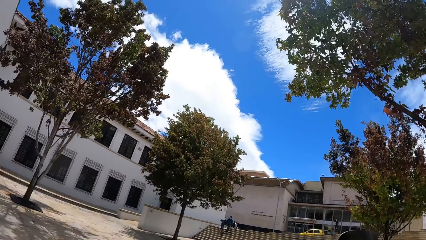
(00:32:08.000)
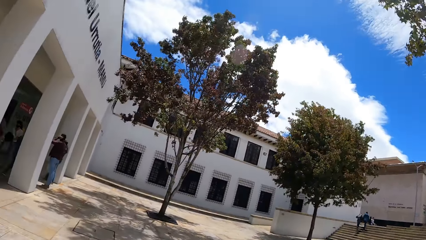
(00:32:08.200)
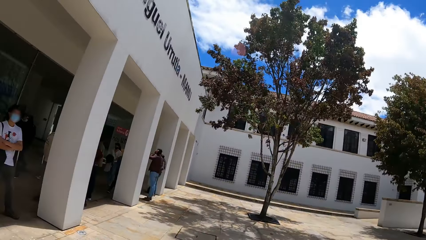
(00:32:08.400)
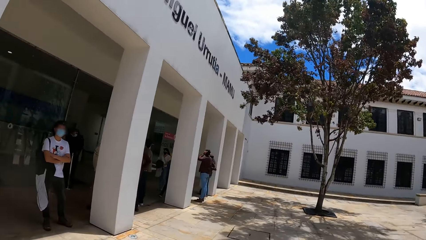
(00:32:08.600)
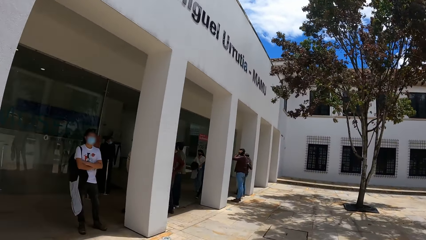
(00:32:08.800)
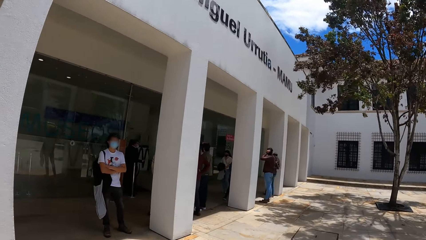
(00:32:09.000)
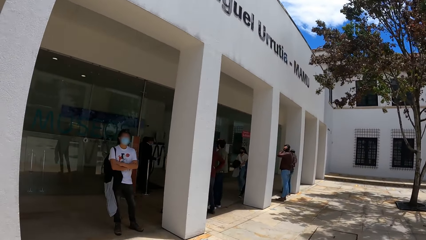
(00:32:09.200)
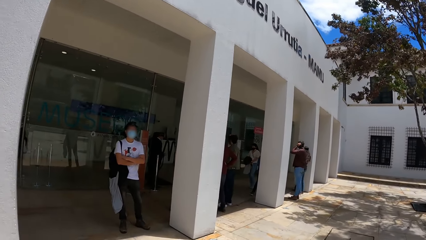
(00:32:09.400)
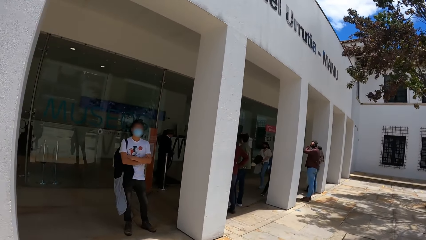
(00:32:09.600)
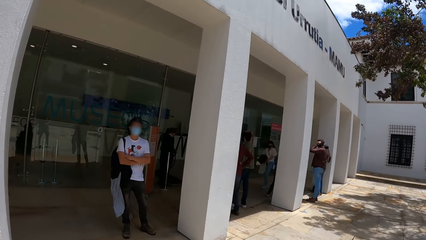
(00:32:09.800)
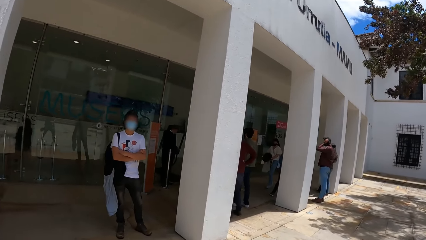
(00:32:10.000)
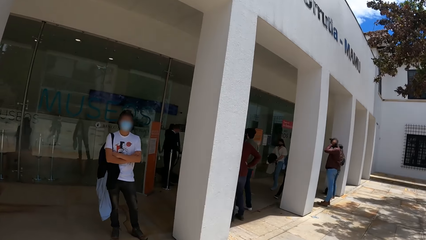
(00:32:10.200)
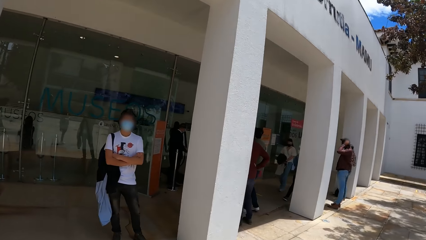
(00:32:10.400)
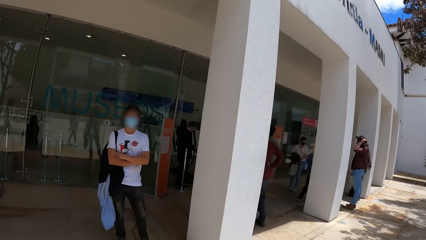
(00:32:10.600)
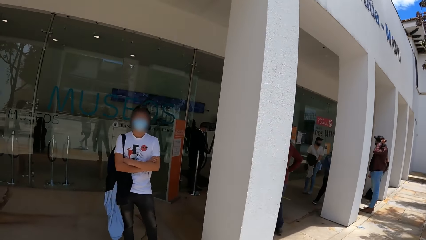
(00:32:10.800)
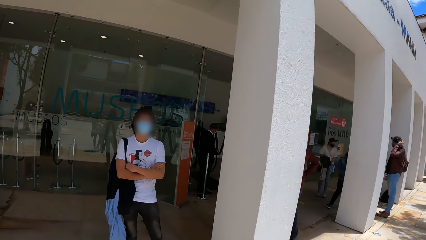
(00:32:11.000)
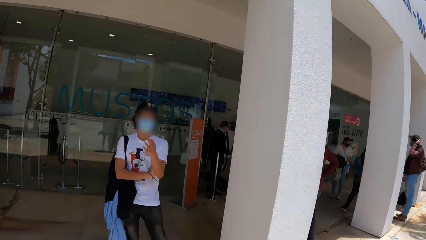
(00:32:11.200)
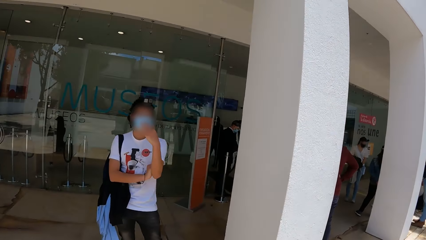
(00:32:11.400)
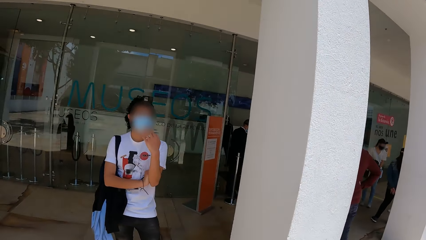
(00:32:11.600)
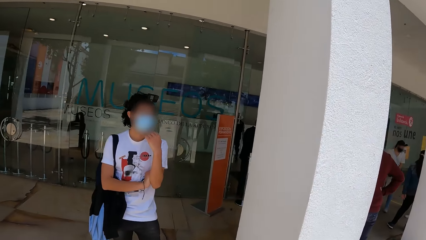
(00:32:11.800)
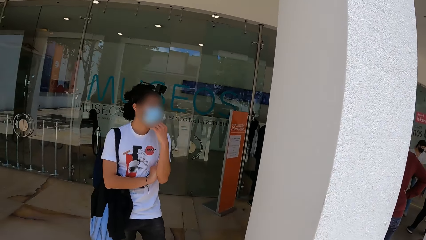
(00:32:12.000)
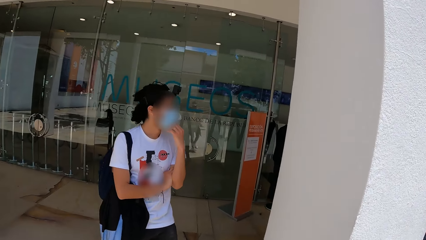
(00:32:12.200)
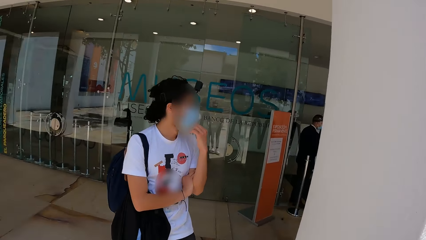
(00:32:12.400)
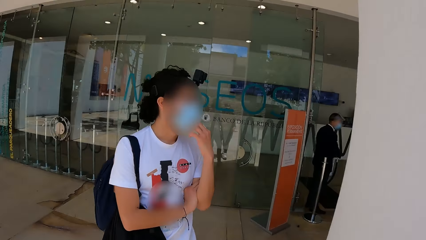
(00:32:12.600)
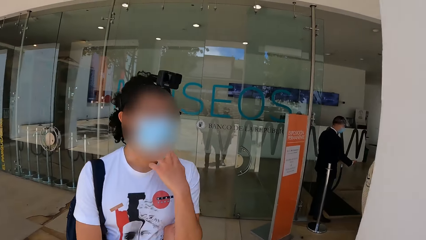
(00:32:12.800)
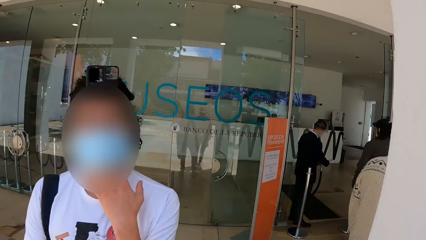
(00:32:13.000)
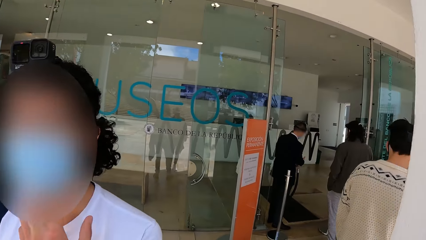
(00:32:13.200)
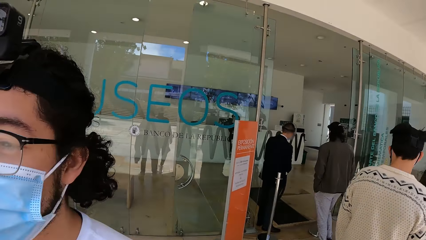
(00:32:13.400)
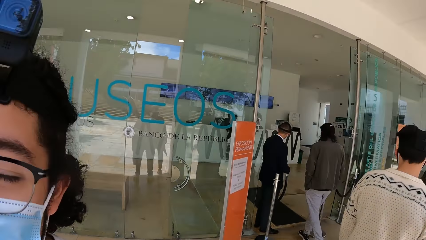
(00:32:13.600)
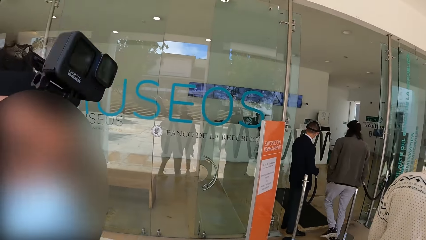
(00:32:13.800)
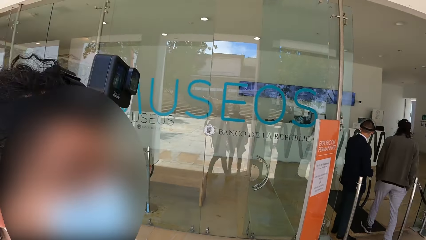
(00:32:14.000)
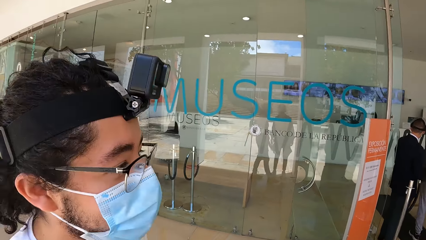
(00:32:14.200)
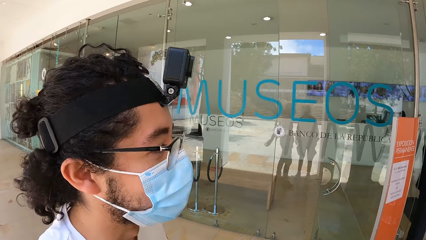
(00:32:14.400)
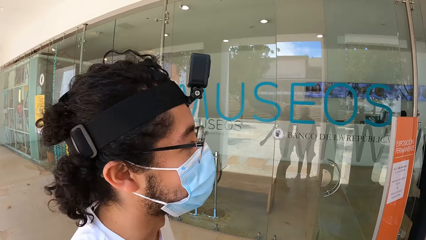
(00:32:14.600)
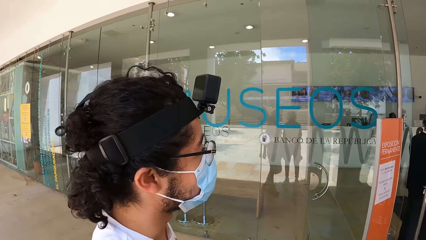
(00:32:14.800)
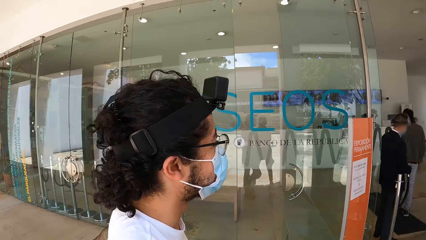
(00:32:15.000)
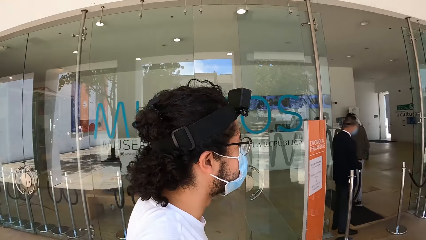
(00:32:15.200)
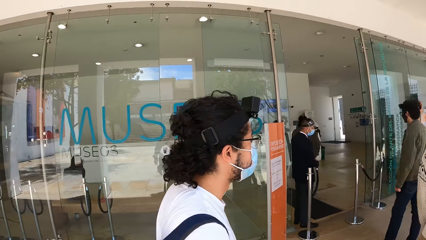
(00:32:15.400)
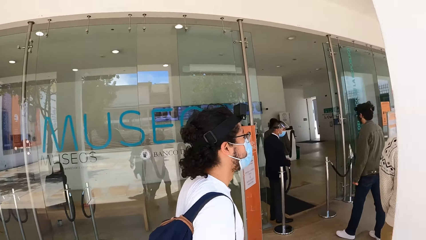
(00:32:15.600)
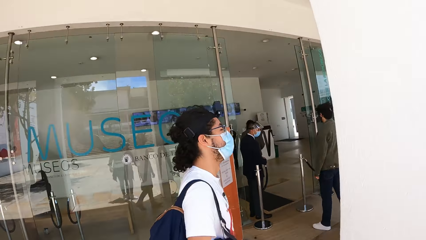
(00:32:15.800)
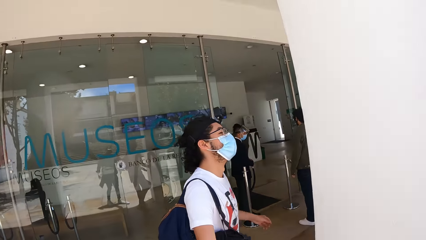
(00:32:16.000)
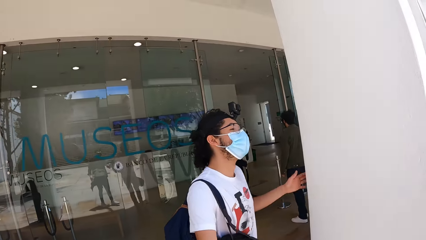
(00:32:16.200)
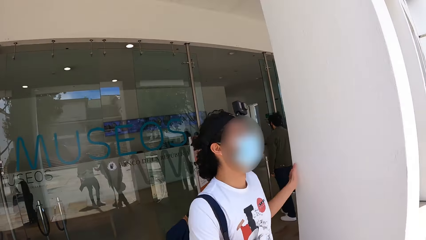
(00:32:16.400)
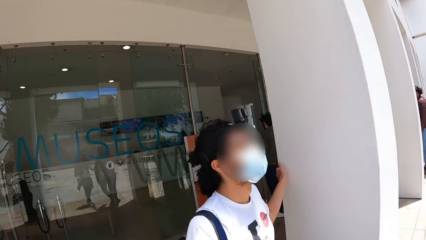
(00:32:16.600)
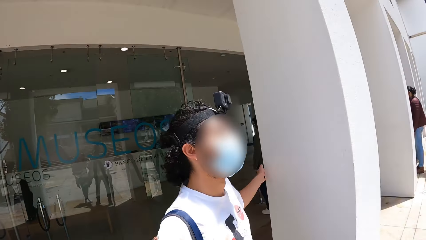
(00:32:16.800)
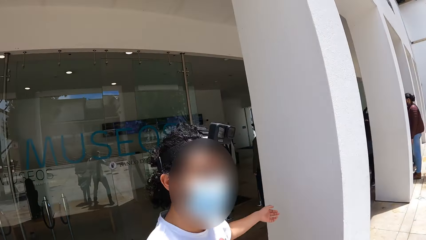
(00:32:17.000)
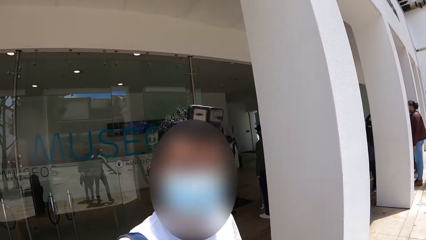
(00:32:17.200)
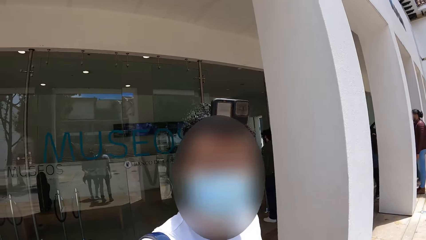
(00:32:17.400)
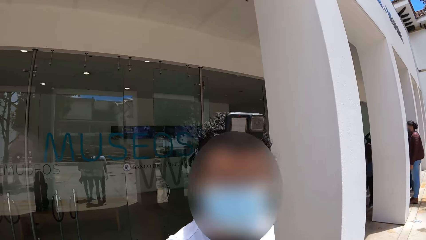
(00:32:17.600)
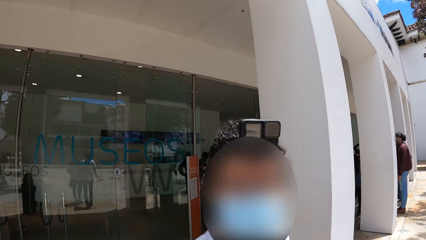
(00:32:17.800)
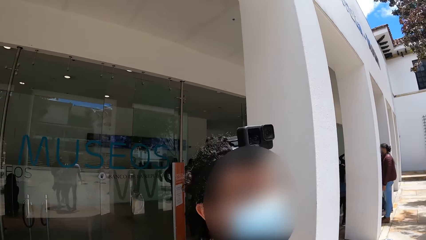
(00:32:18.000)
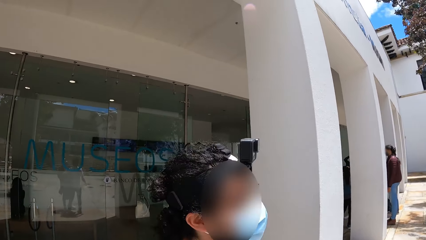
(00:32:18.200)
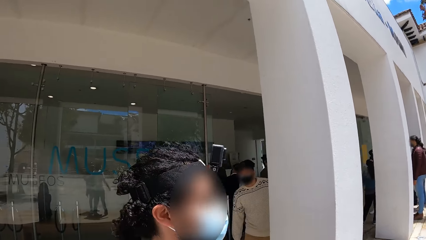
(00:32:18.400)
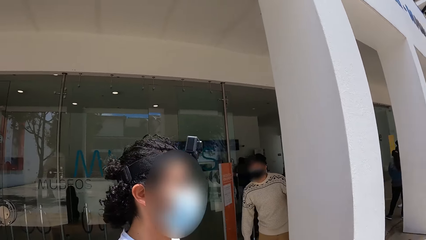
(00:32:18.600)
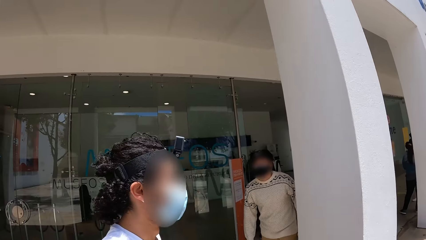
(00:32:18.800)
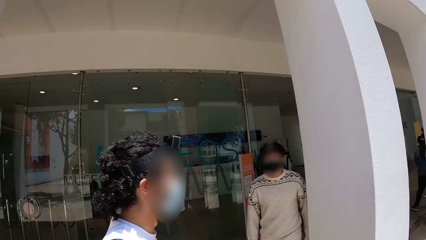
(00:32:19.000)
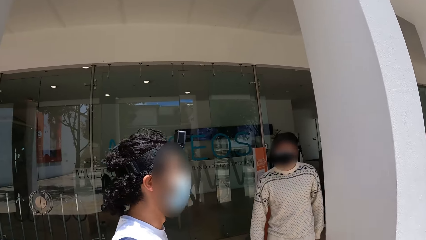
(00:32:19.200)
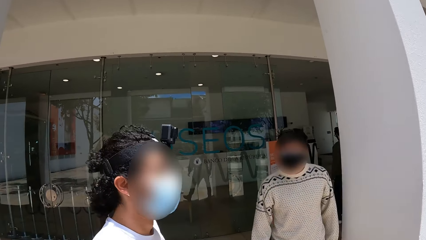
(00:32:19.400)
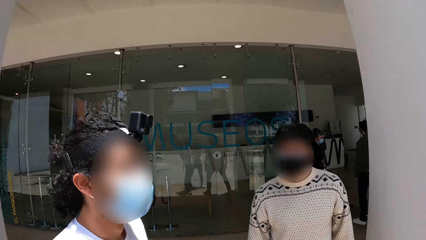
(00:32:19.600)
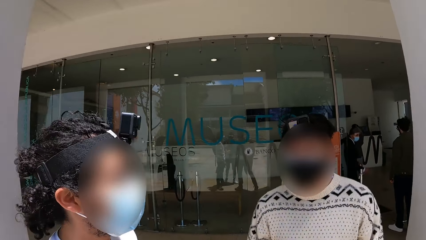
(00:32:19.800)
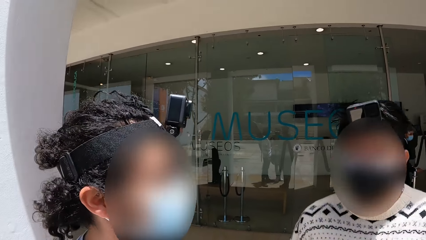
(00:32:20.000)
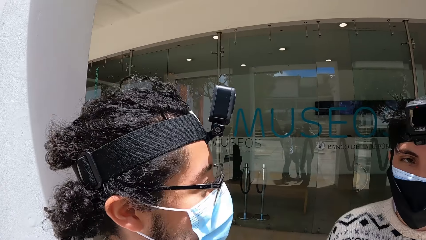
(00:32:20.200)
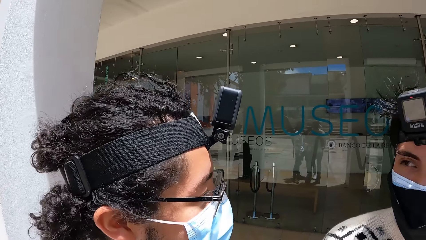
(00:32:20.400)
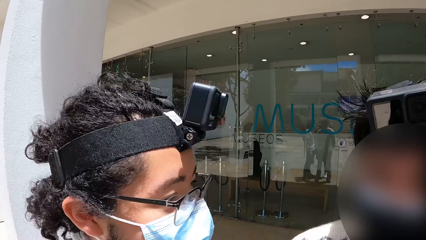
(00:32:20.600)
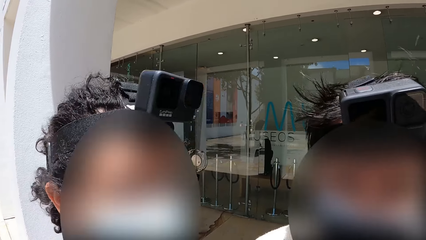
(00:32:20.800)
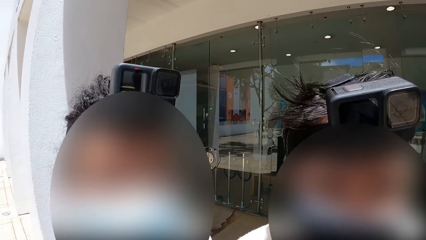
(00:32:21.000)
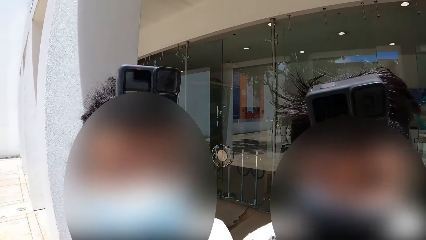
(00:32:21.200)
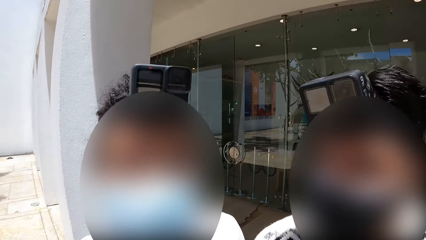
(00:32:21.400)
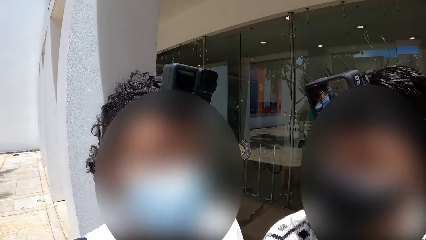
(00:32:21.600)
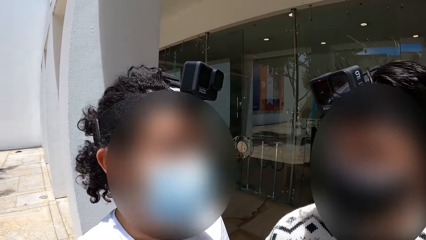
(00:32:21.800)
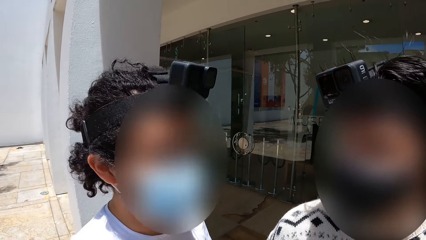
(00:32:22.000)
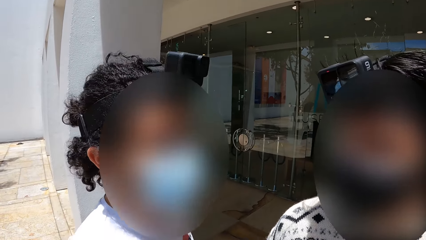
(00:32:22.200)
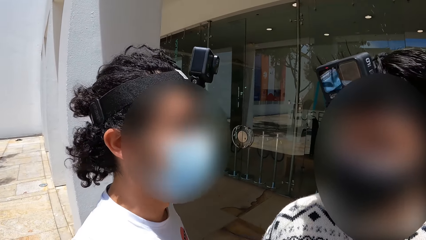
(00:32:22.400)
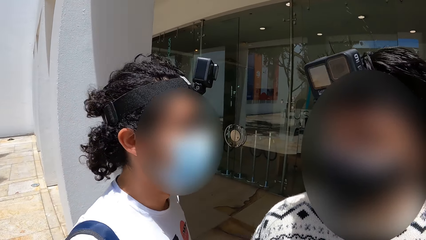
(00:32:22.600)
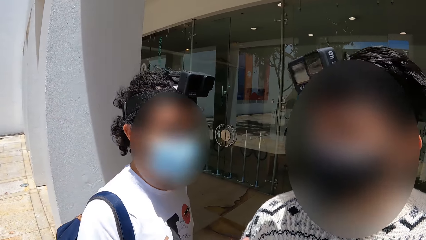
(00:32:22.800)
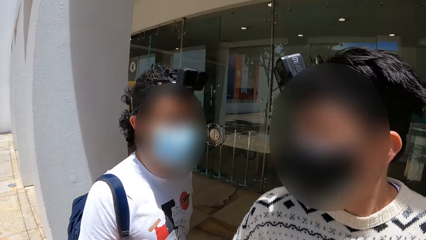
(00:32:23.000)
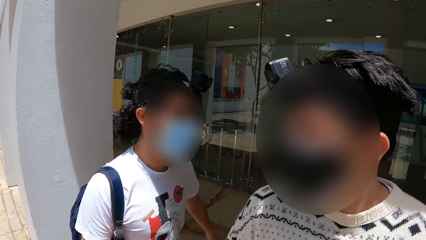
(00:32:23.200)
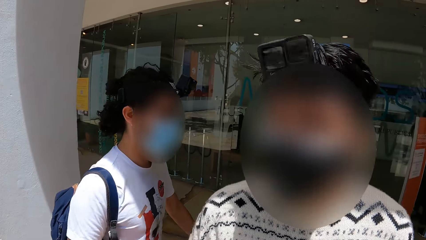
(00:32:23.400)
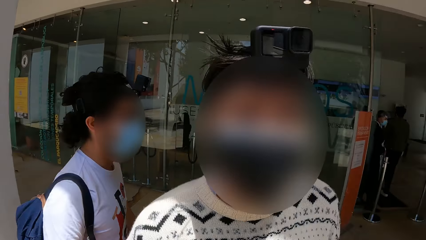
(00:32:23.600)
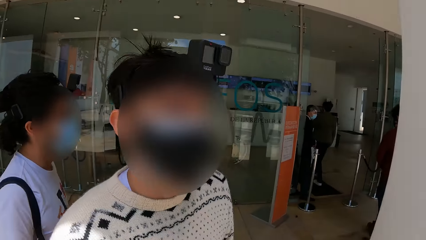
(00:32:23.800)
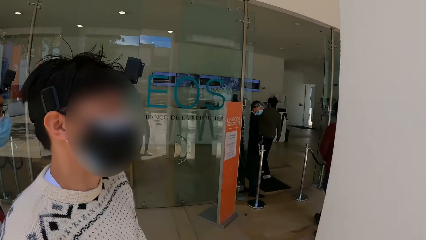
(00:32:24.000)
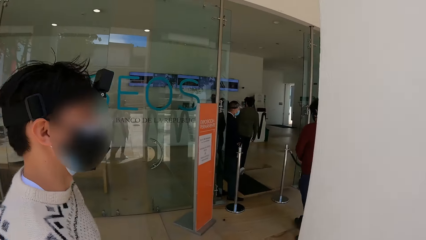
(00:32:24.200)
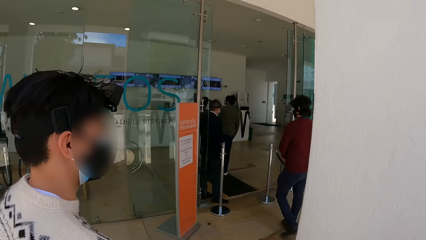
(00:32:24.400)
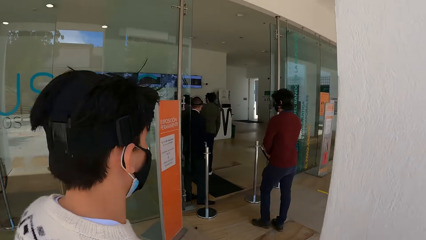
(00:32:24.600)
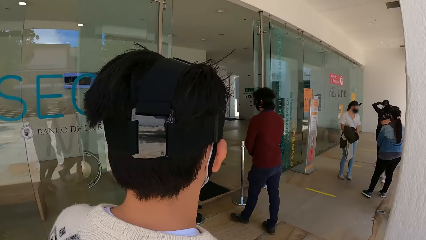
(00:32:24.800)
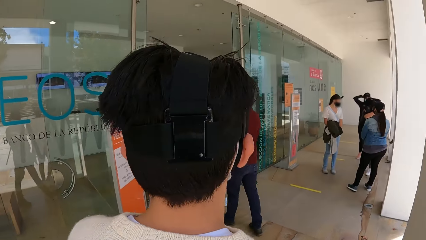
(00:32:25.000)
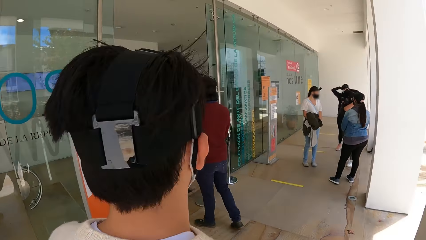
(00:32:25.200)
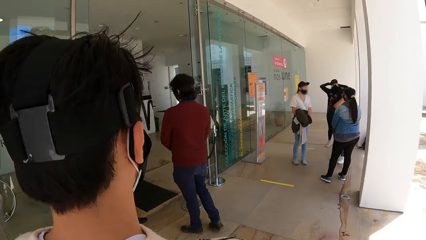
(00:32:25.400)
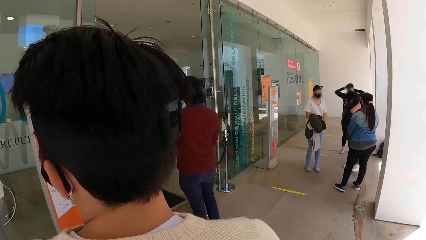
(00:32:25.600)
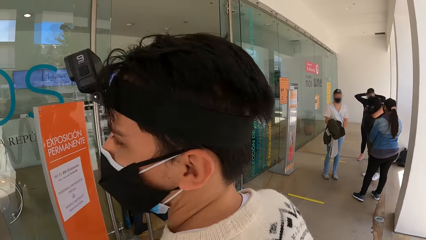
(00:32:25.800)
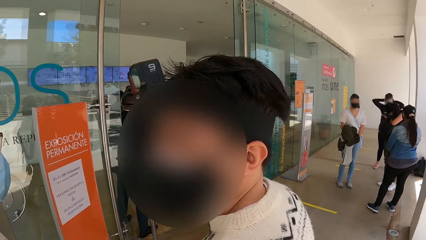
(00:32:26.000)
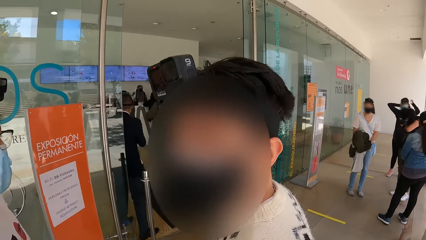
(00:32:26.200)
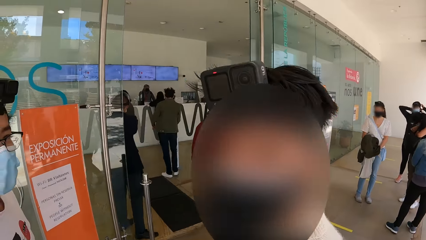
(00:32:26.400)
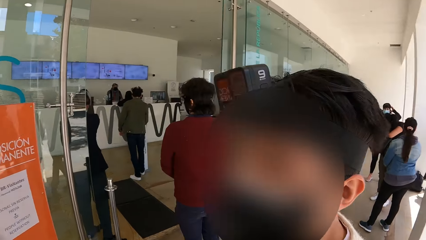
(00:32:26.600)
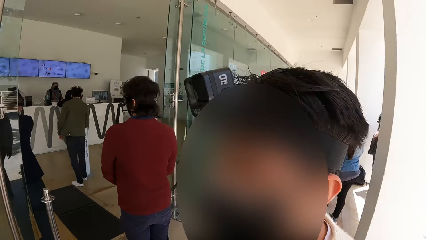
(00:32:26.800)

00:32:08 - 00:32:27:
A man adjusts his nose mask with his left hand. Another man holds a black barrier rope in his left hand. The camera wearer talks to a person. The other man gesticulates with his right hand. The camera wearer looks at another person. The first man touches a pillar with his left hand. The camera wearer pulls the first man's right hand with his hands. He interacts with the first man and a third man. He looks at the first person. The other person walks in the building. The first person walks in the building. The camera wearer walks in the building.
